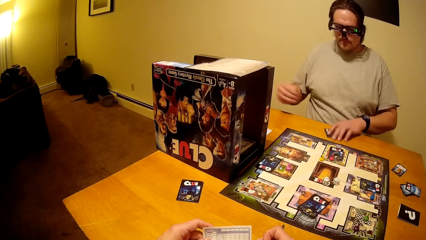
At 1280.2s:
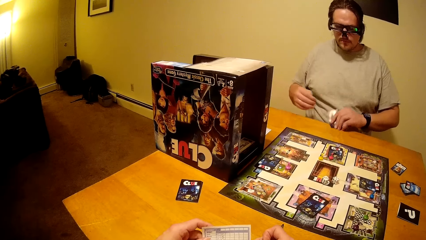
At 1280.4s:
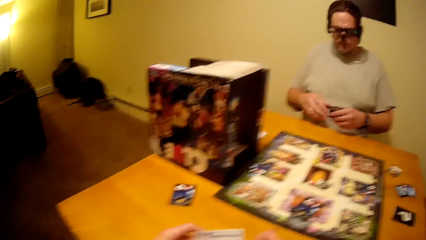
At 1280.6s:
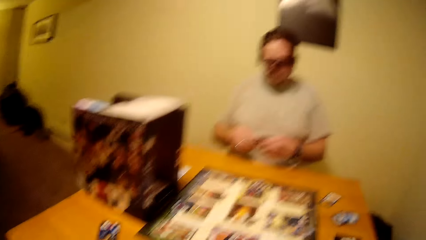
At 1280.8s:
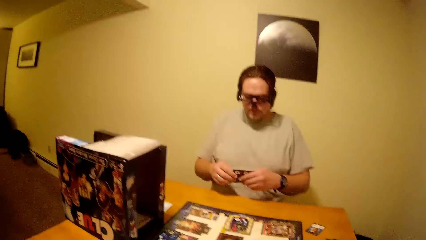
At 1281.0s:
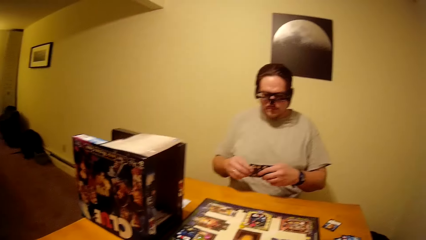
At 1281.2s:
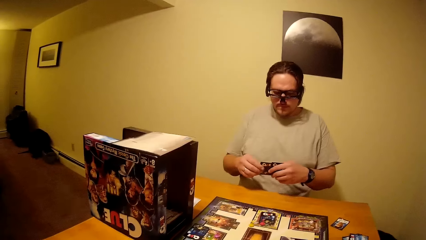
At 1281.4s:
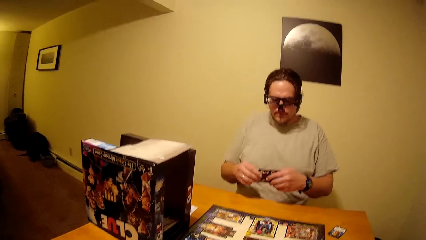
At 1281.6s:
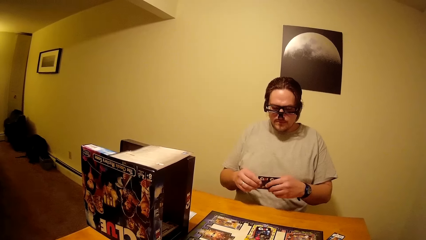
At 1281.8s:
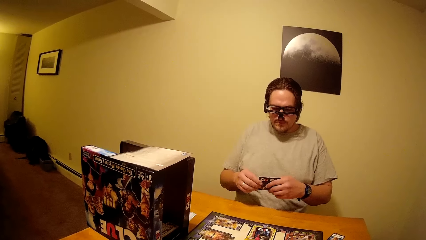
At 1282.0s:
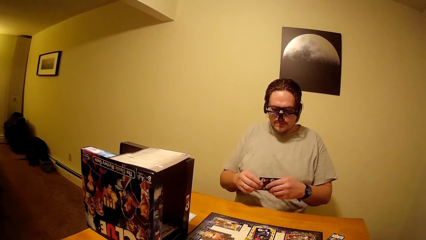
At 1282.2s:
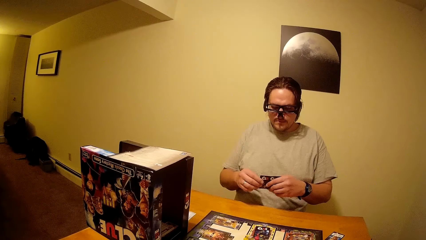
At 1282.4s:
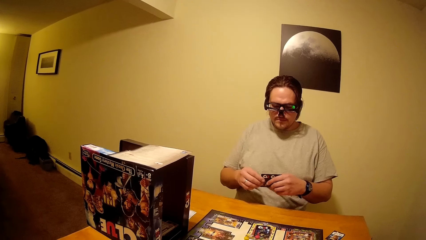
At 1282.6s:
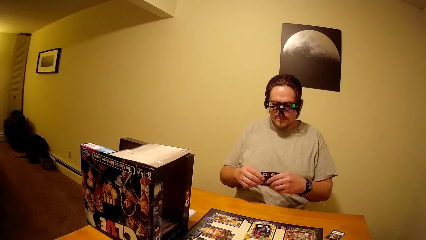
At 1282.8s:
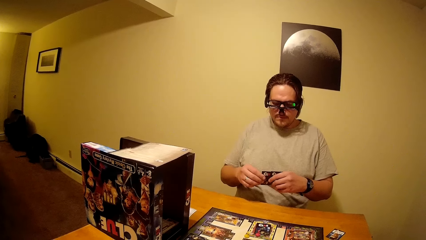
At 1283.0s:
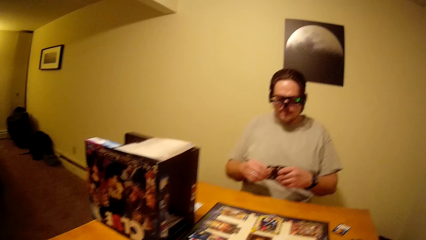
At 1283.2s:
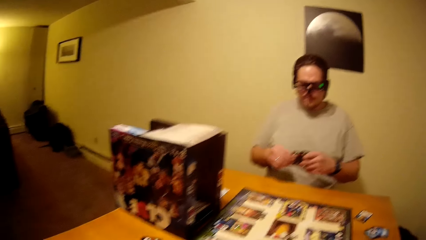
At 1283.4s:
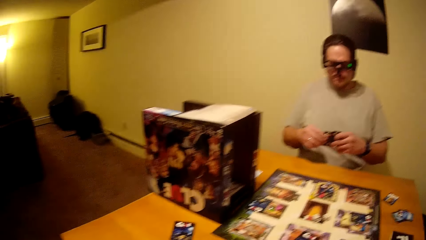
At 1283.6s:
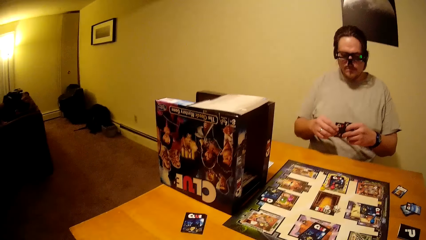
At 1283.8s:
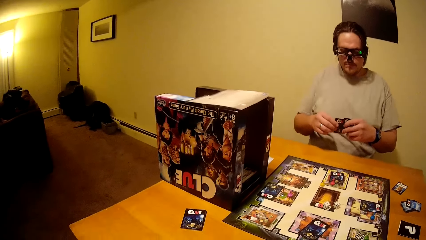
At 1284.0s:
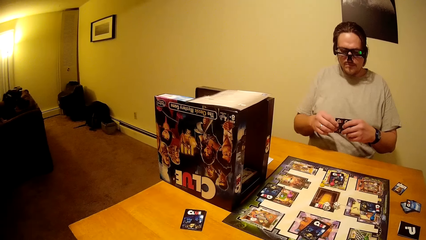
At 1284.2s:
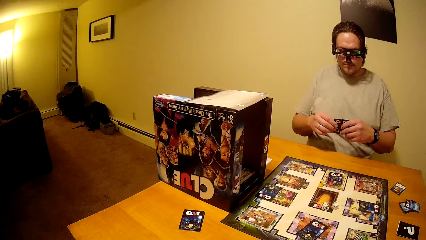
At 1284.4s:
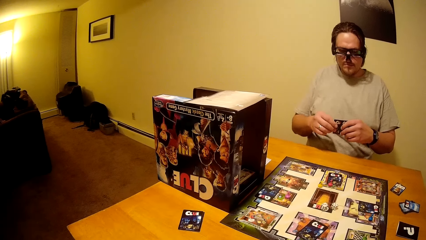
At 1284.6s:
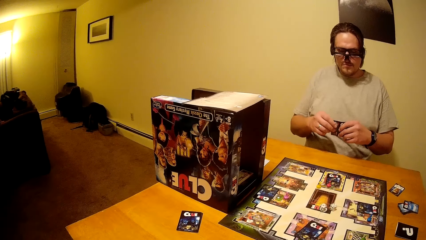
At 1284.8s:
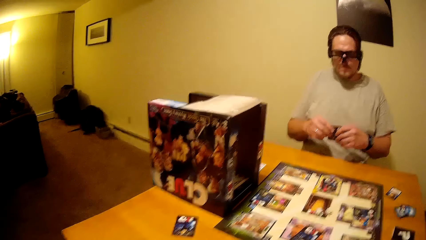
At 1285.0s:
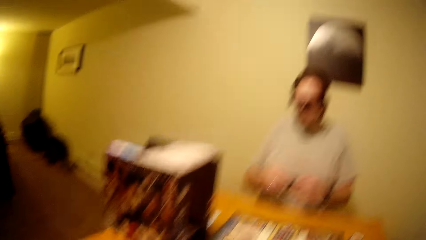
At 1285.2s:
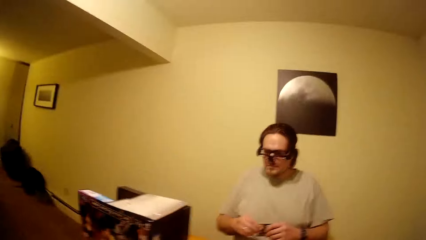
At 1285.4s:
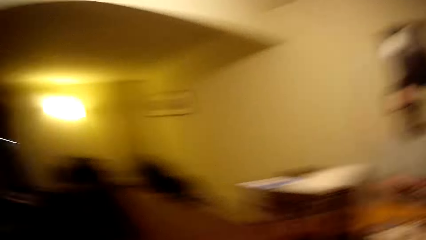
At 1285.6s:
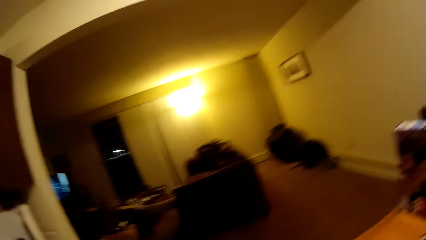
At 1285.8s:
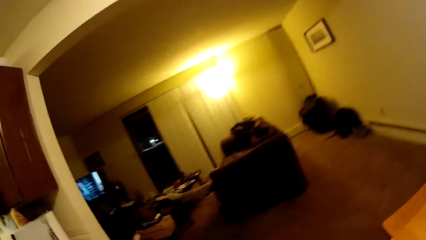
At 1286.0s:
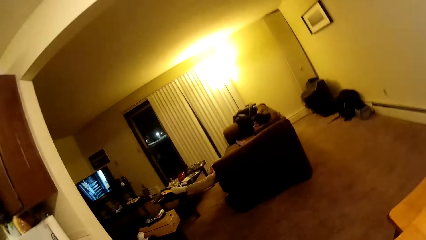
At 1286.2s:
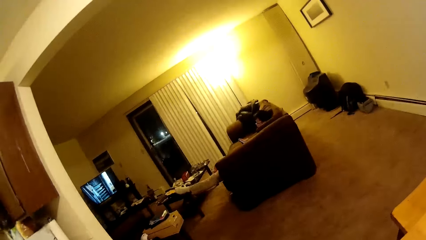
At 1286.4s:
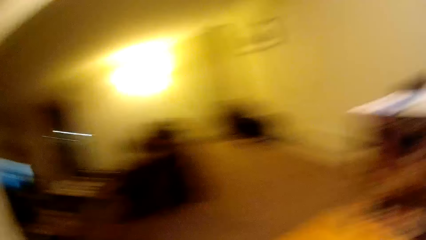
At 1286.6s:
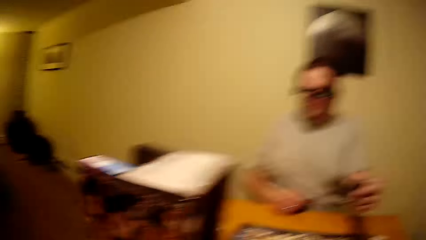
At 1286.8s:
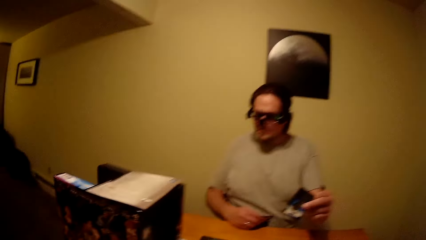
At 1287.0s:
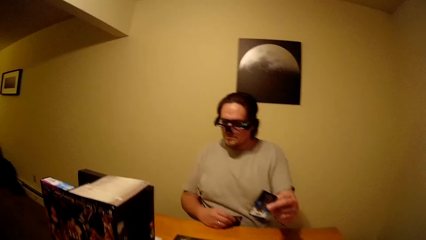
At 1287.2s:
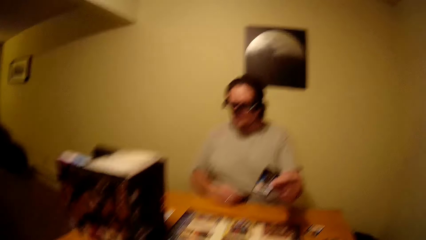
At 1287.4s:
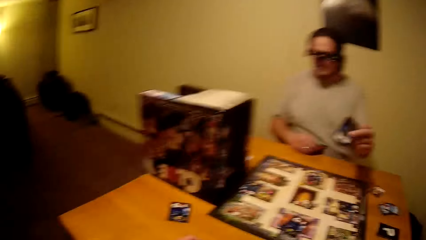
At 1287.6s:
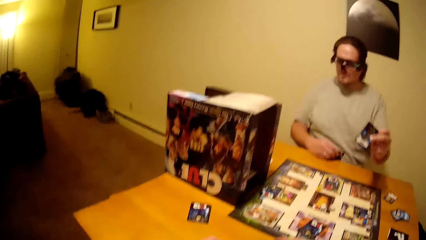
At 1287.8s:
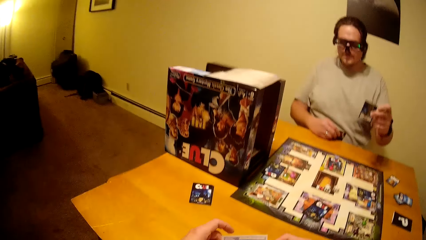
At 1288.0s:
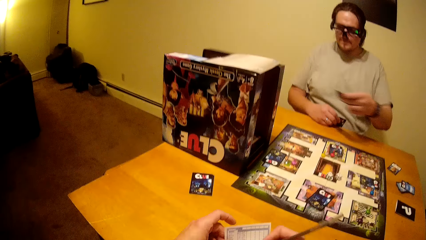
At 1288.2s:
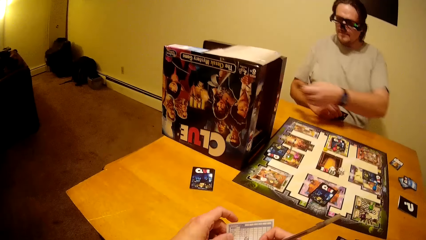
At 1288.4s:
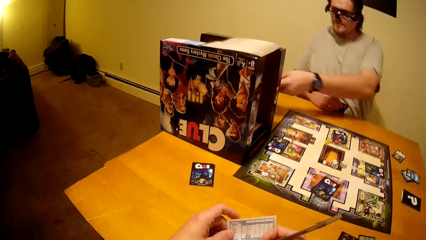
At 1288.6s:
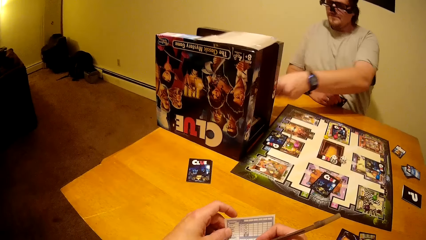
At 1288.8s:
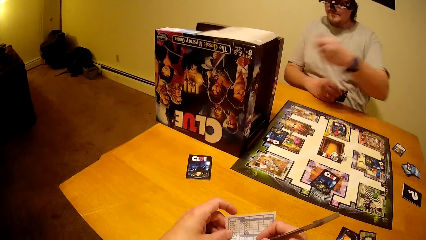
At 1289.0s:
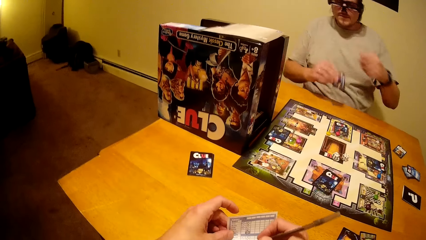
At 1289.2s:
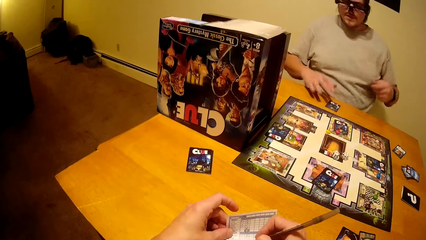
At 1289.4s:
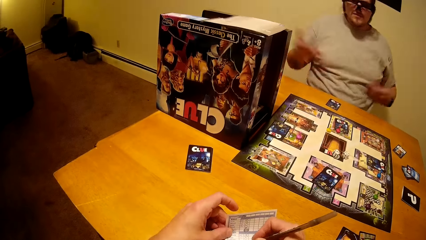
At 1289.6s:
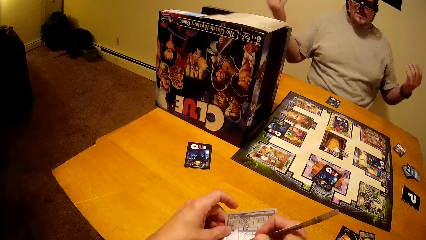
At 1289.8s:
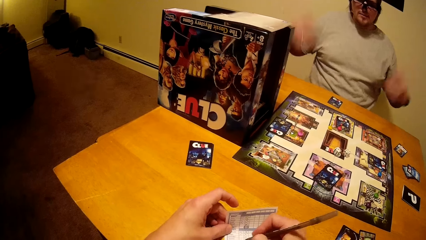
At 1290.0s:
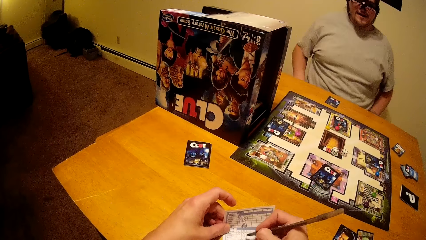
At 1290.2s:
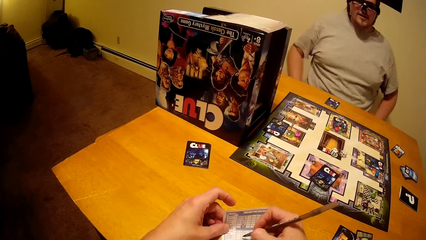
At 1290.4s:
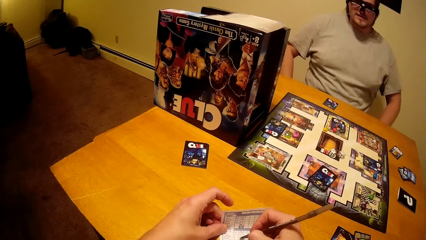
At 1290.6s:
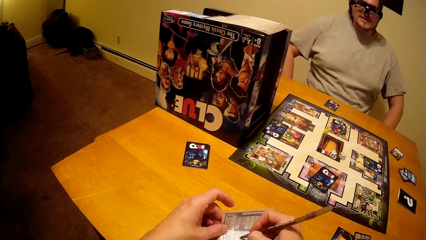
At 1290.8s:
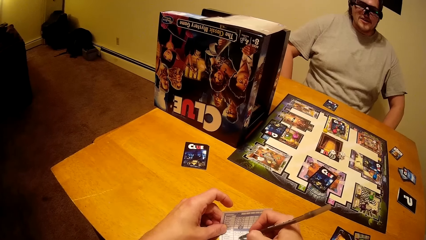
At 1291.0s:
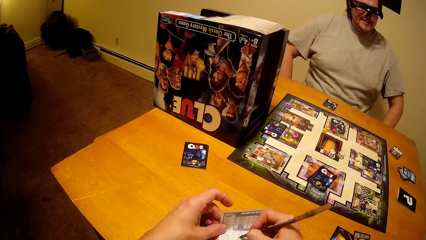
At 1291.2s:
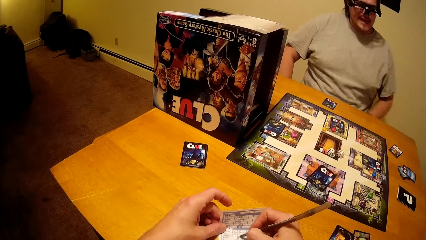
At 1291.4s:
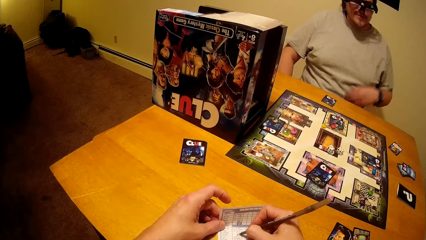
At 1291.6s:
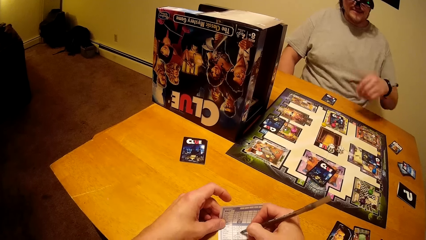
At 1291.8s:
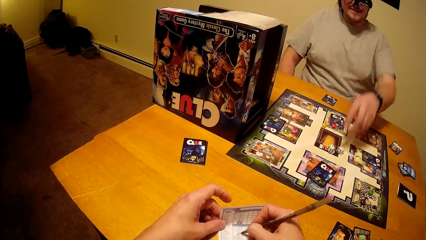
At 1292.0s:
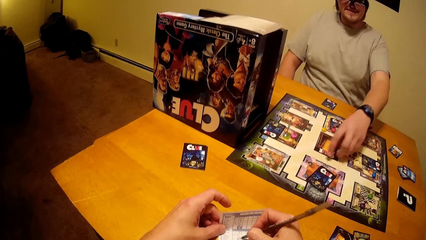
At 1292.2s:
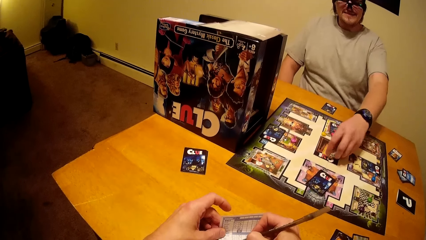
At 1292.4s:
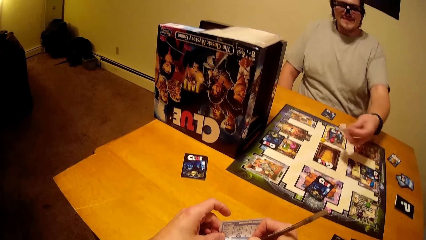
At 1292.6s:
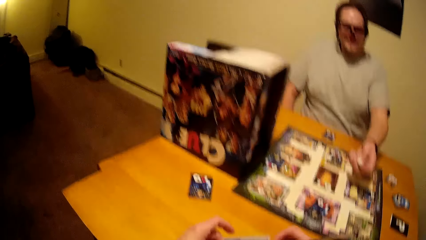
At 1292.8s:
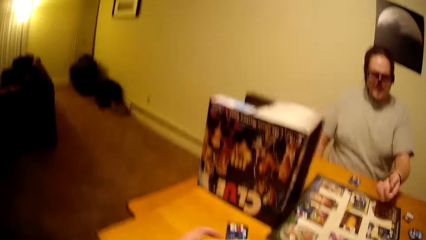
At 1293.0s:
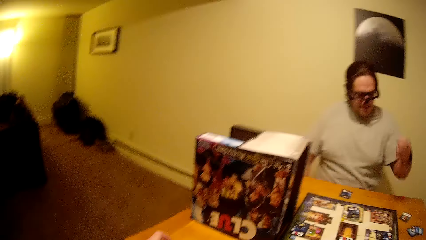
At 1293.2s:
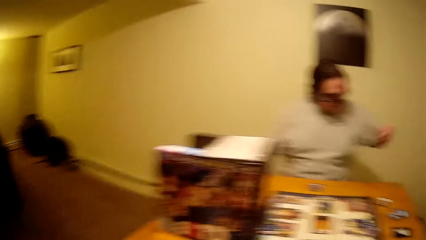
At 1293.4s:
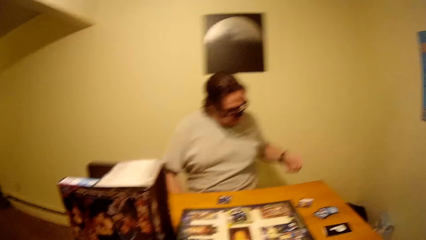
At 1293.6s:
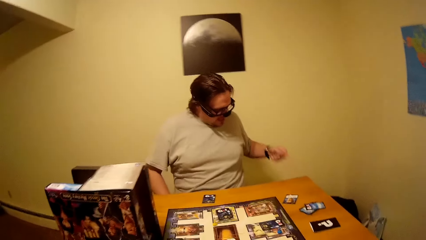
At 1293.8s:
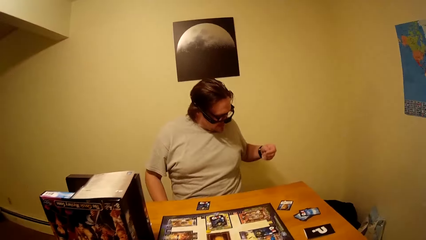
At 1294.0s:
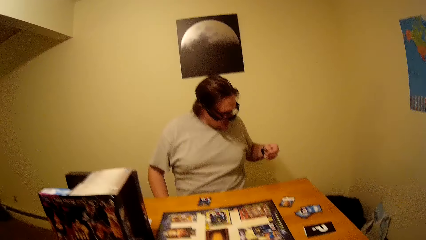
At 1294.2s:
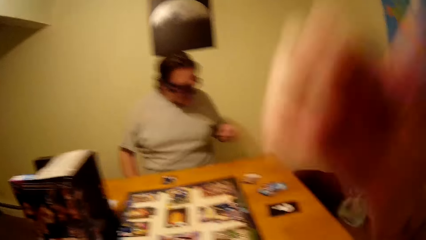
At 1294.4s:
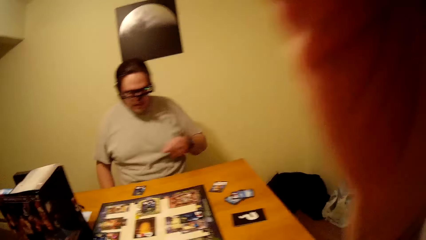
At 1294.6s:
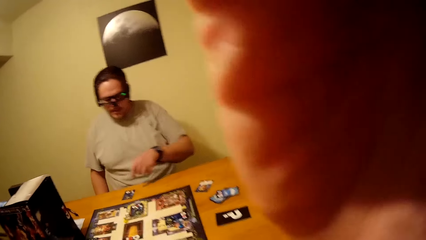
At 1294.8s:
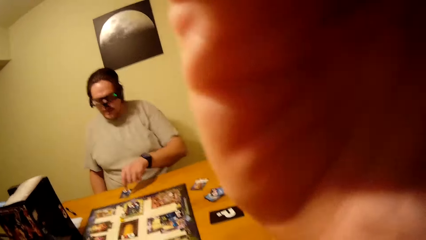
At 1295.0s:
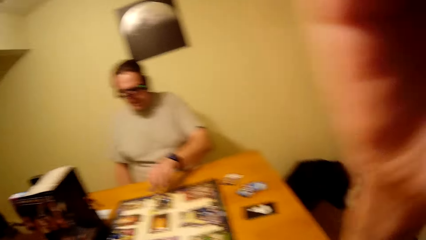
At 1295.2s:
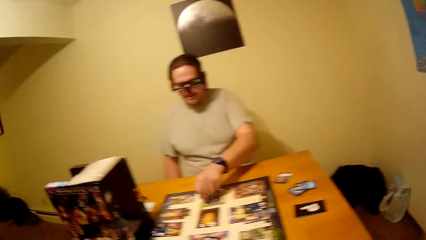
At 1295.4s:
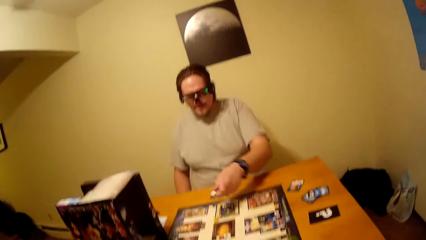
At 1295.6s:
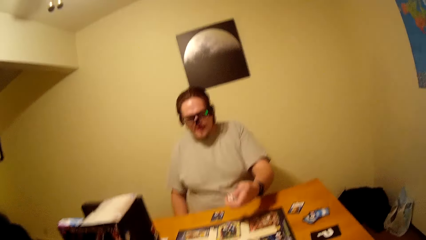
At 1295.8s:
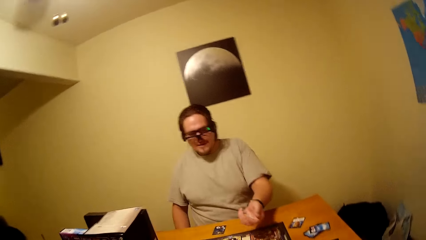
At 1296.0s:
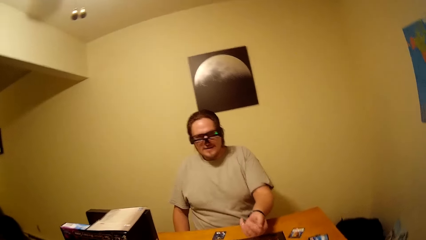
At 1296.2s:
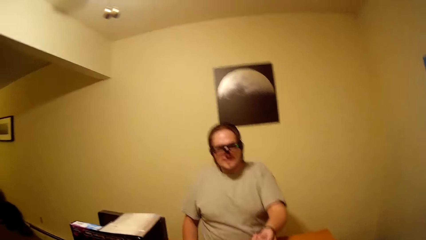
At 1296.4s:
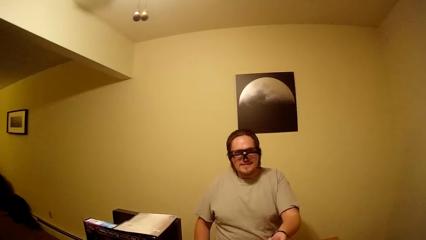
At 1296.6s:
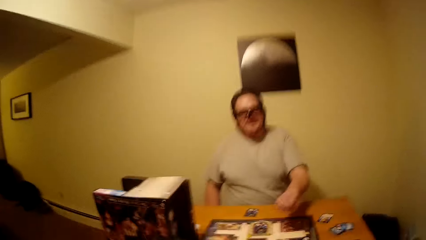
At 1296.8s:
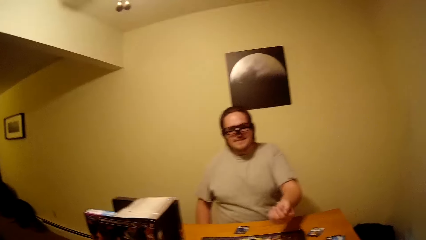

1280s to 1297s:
The man places the playing cards on the table. The camera wearer writes on the paper with a pen. The man picks up the dice.
